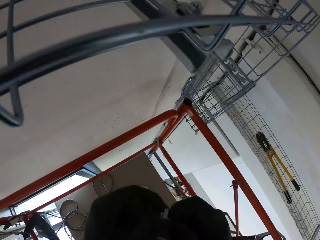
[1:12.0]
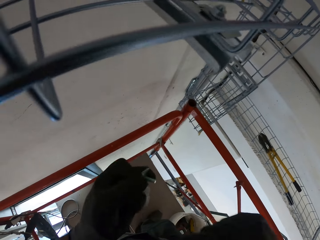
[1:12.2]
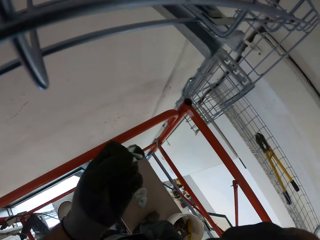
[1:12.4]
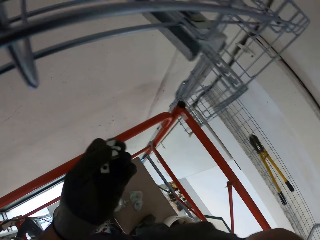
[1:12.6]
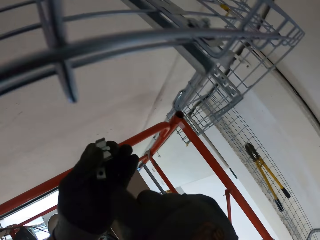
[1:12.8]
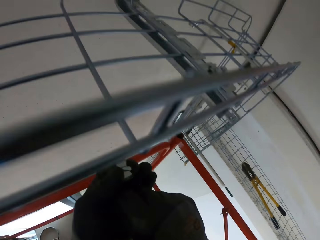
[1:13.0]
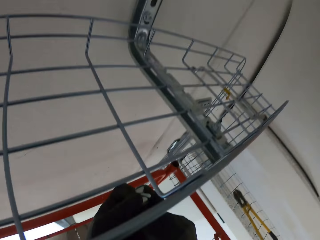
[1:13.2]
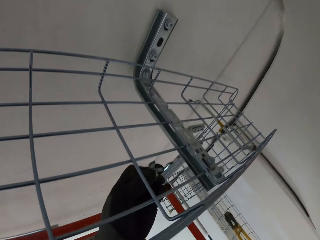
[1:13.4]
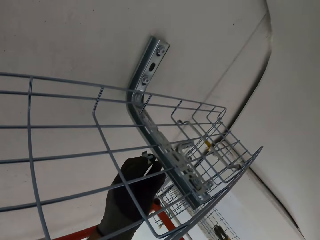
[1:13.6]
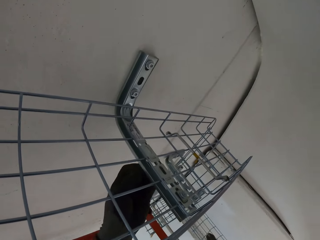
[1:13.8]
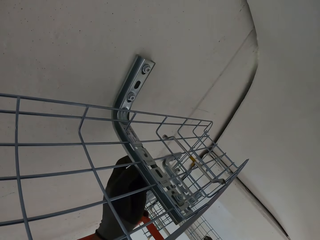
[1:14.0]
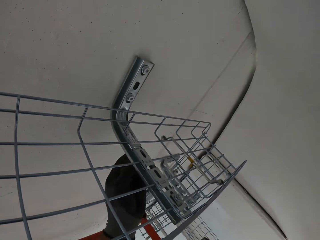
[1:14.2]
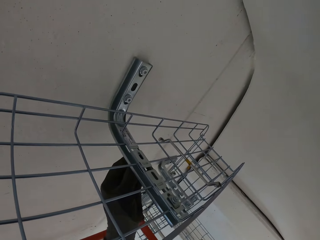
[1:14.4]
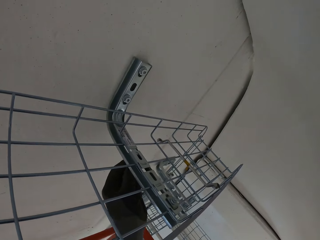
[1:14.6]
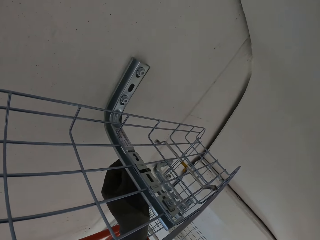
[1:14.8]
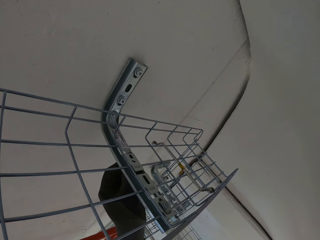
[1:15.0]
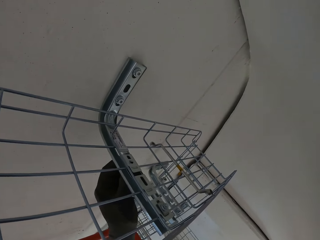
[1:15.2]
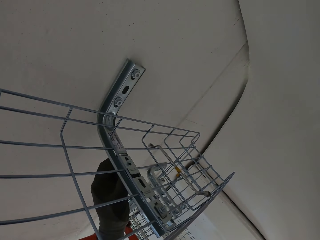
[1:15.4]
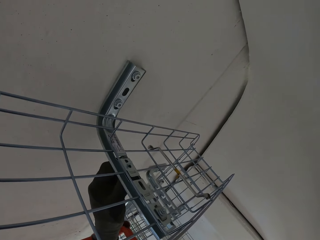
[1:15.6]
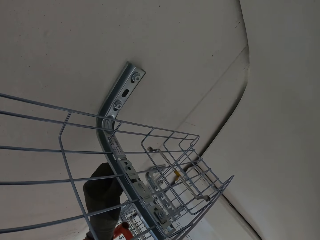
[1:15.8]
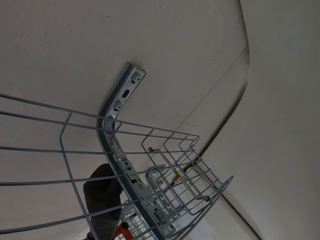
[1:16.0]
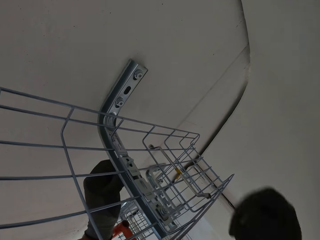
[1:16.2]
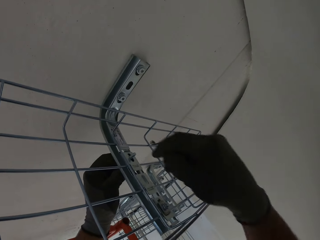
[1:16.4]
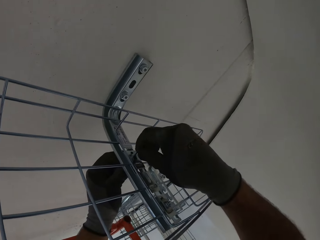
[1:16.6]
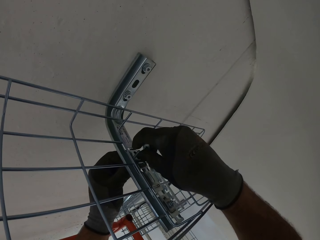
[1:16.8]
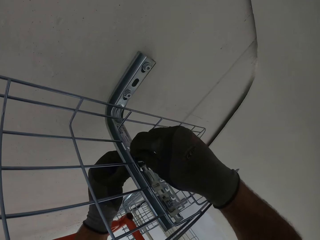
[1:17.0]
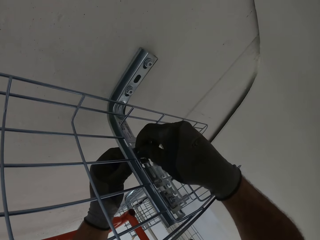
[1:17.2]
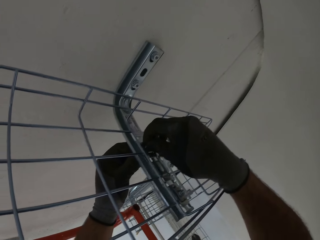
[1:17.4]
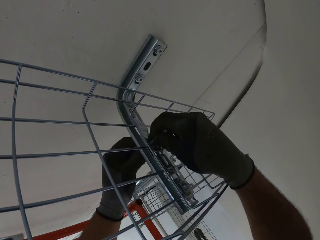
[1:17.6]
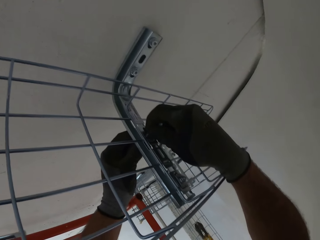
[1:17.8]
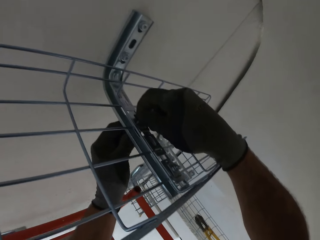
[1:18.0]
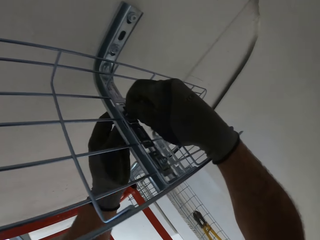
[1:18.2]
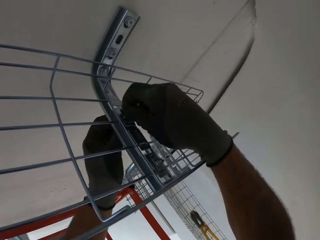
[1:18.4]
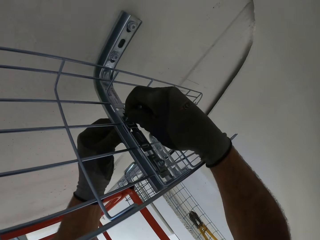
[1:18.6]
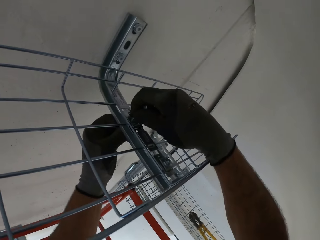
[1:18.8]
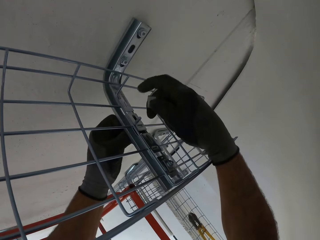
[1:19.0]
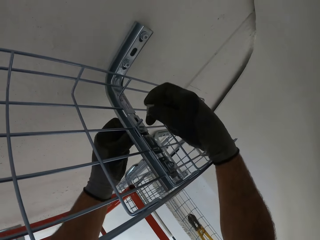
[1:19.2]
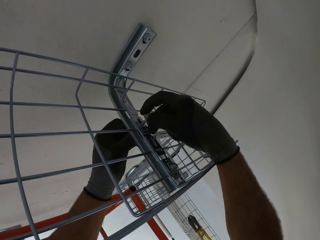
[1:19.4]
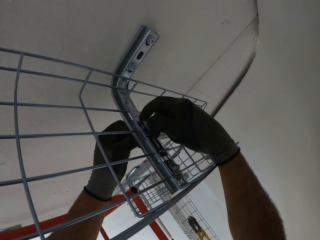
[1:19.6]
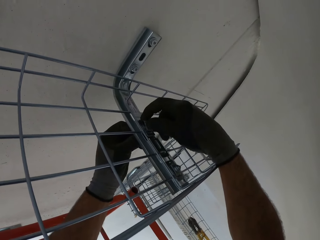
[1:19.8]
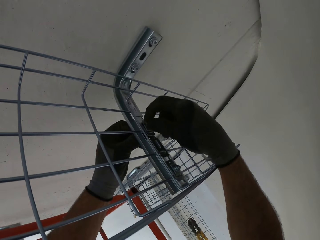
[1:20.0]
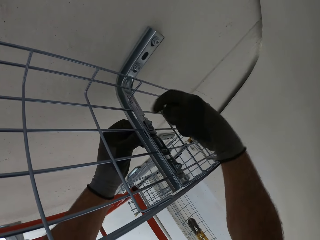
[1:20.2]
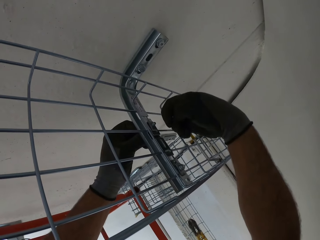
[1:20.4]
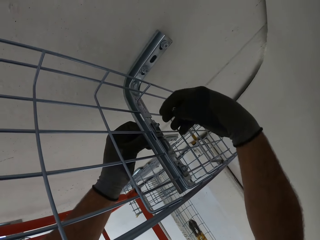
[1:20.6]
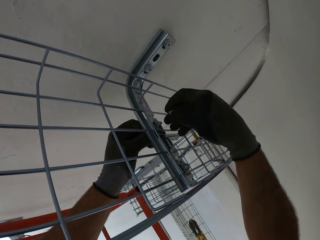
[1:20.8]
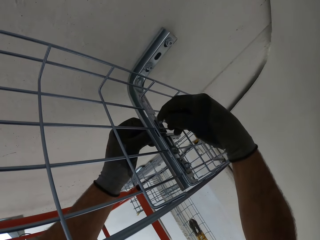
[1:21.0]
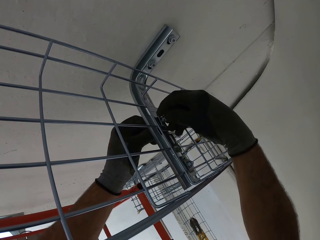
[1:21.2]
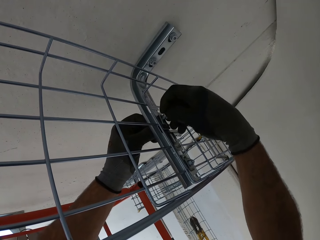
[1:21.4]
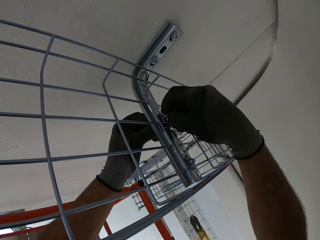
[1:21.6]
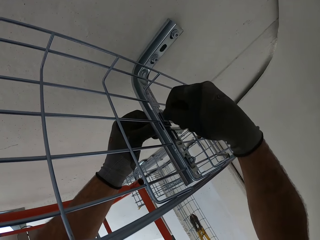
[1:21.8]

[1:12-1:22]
The camera wearer puts the spanner on a rack. They insert the screws. They put a nut on a screw.

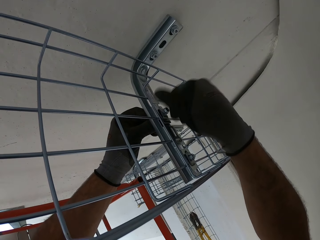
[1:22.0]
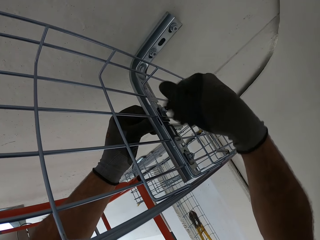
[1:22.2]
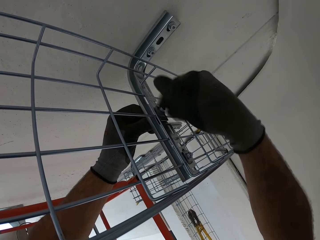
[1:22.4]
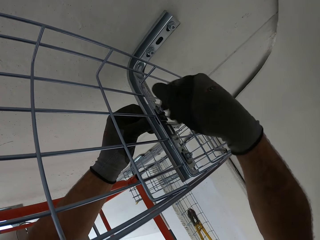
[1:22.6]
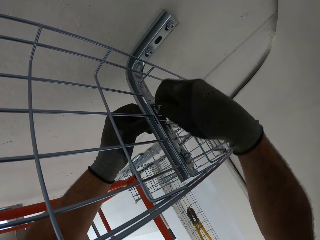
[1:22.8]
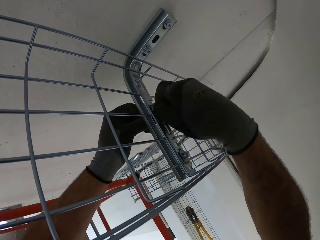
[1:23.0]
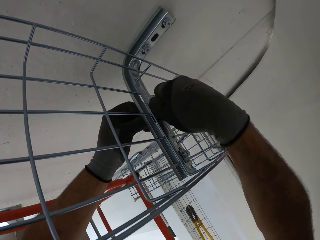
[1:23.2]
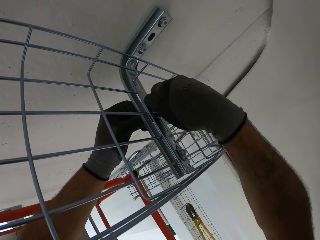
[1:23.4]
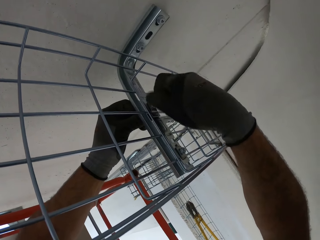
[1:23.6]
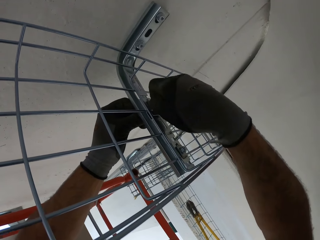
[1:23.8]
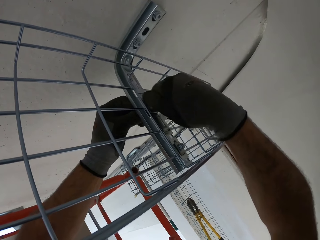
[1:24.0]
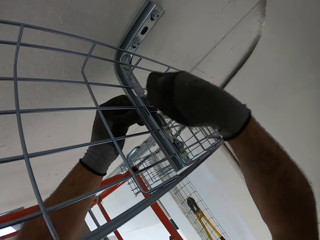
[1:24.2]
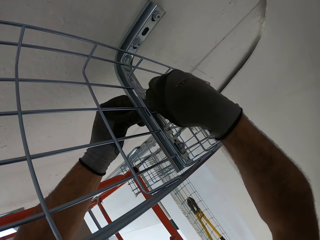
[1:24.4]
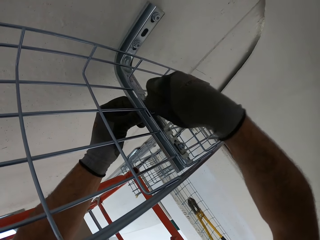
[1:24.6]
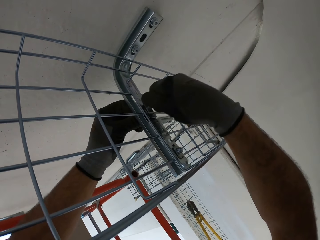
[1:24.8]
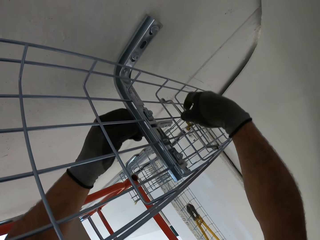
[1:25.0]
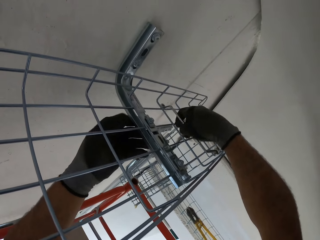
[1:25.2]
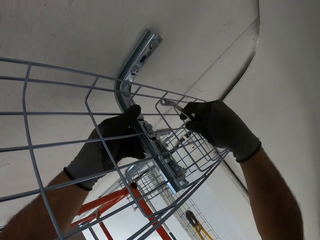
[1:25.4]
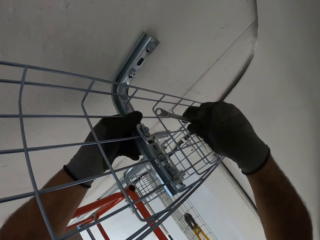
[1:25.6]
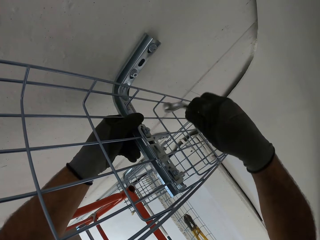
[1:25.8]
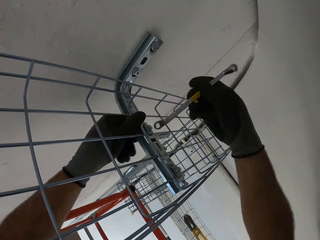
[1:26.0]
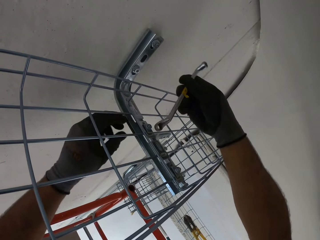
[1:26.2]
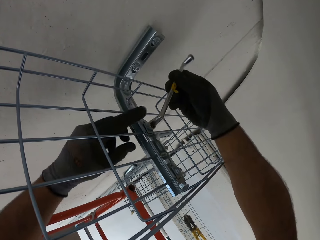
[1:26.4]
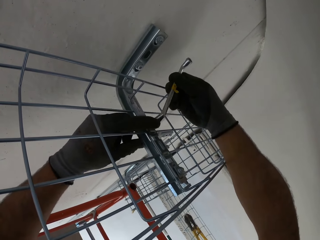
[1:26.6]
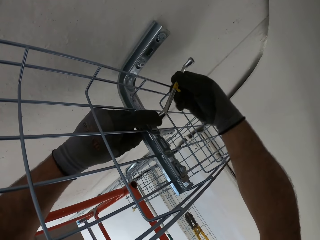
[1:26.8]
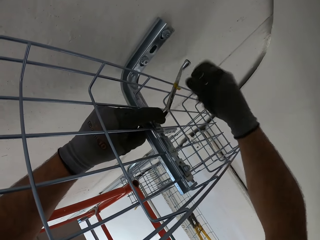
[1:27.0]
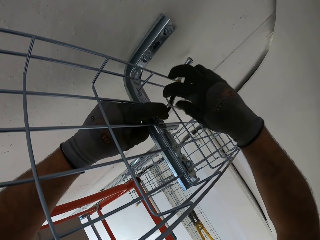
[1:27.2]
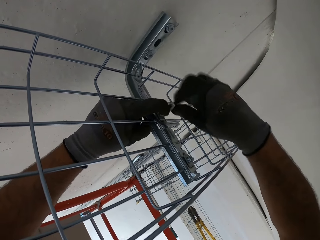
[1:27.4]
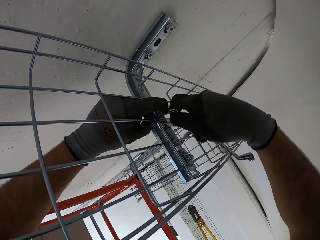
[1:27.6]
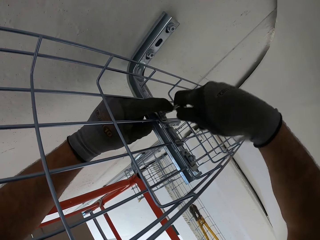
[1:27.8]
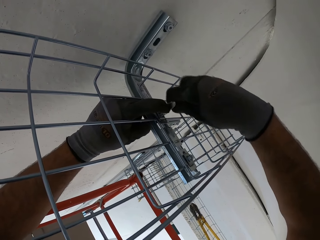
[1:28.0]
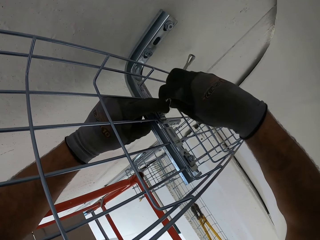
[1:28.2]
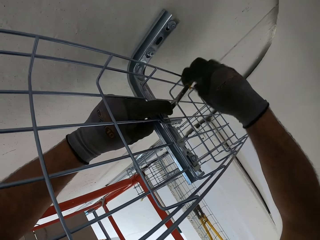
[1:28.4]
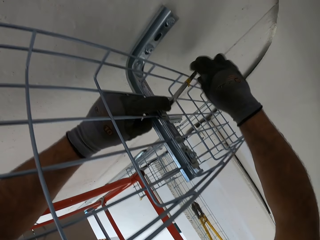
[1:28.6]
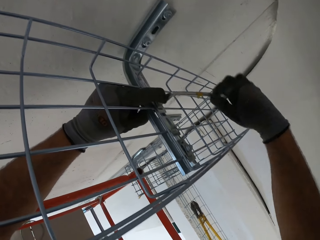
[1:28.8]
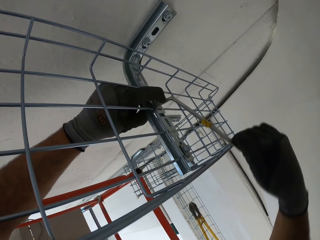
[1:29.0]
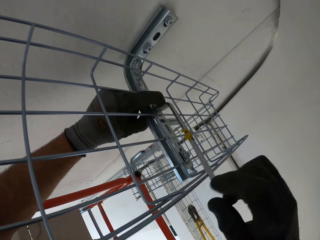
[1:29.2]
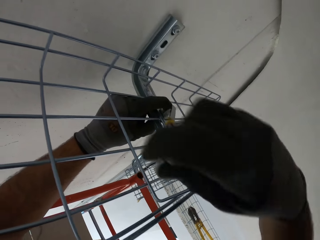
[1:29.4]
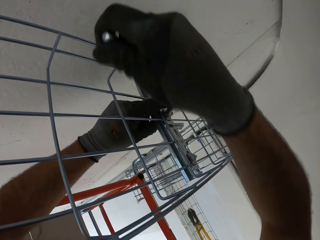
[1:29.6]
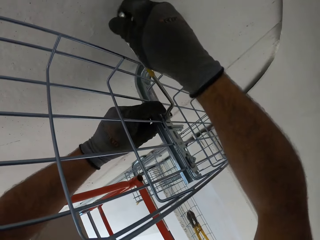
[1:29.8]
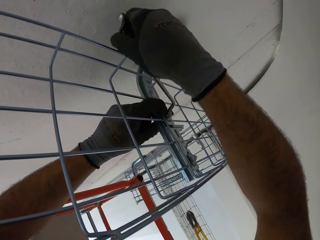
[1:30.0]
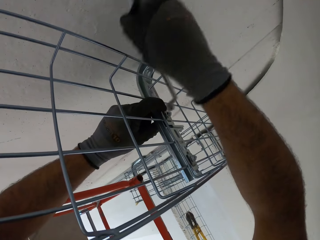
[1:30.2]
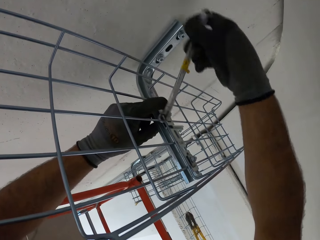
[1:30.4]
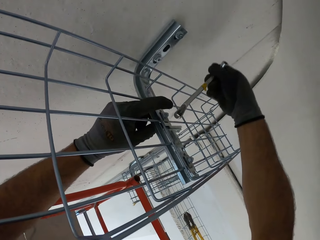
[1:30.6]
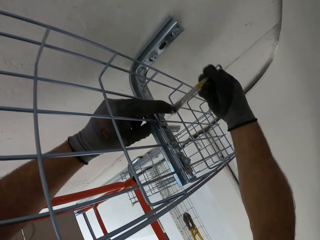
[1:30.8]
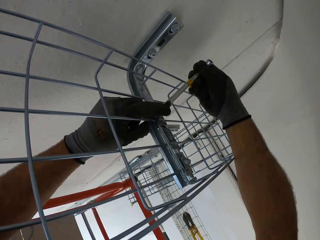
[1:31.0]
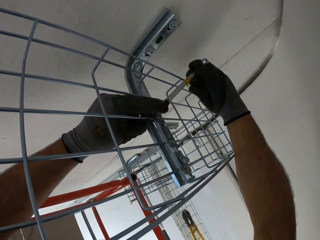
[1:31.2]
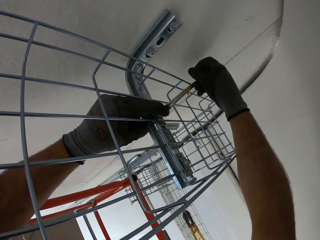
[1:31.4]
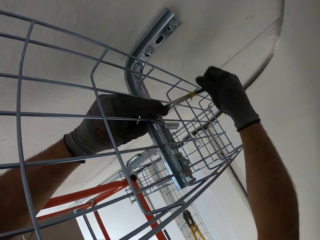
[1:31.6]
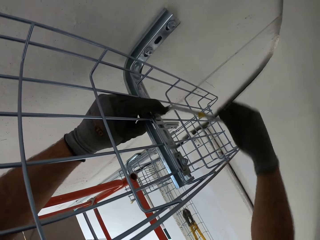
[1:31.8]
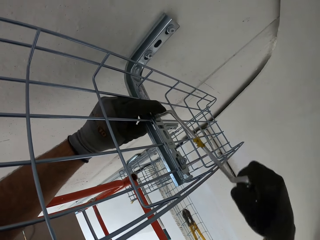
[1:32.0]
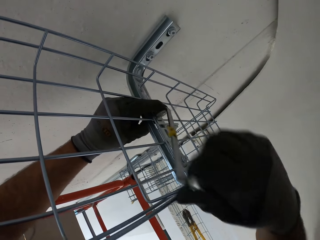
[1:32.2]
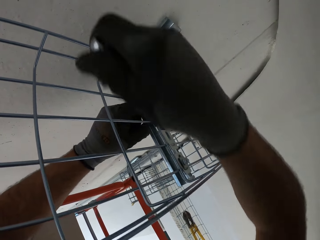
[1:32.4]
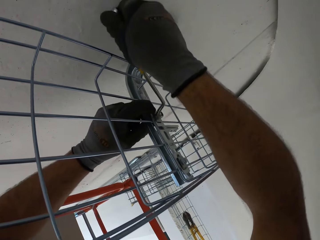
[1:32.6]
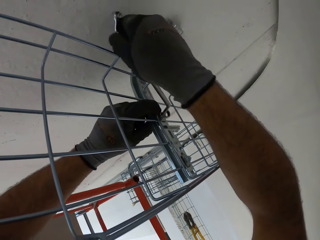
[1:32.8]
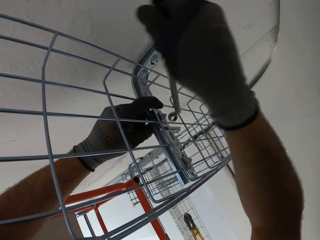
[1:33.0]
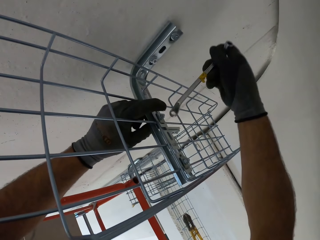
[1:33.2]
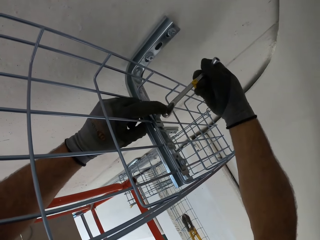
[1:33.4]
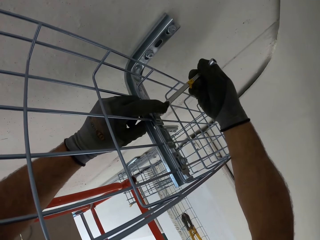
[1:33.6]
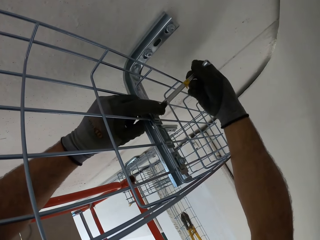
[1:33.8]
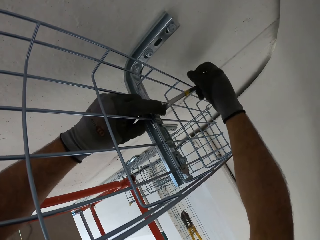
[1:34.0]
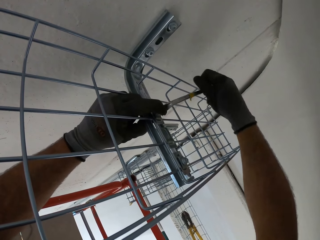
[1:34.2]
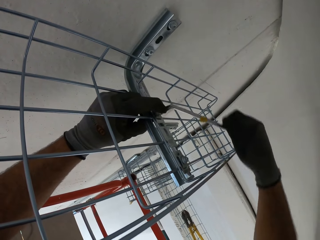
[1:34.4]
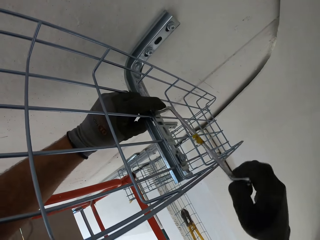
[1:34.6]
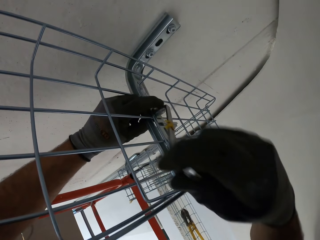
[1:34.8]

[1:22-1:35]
The camera wearer tightens the nut on a screw. They pick the wrench. They tighten the bolt with the wrench.
